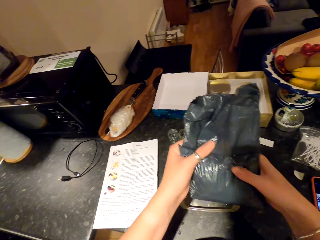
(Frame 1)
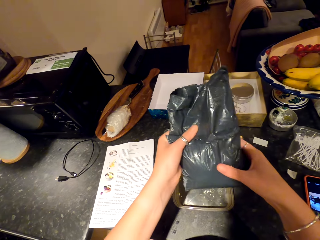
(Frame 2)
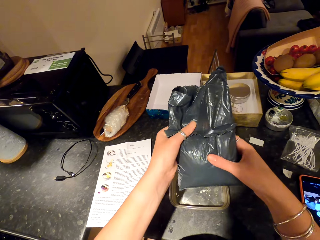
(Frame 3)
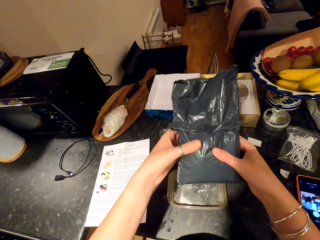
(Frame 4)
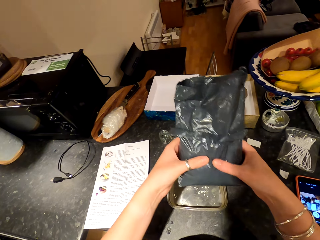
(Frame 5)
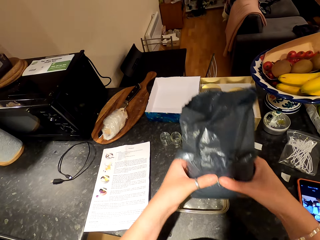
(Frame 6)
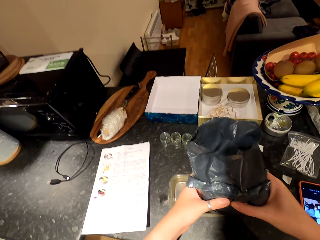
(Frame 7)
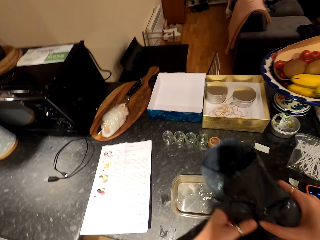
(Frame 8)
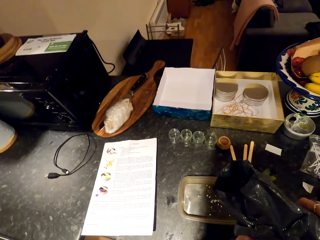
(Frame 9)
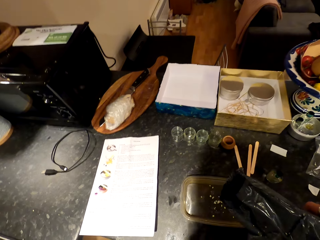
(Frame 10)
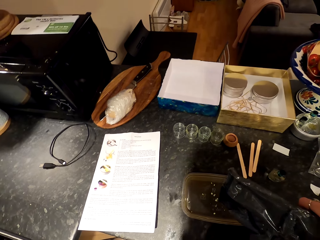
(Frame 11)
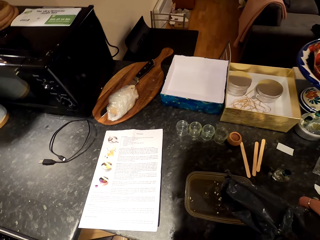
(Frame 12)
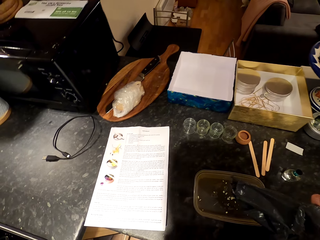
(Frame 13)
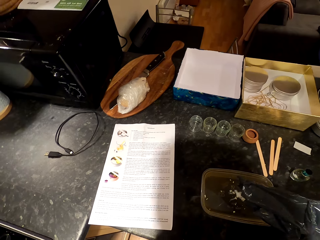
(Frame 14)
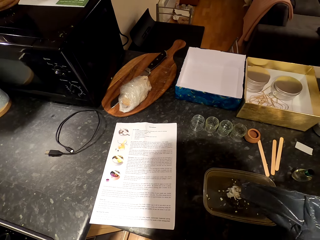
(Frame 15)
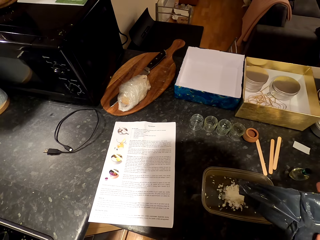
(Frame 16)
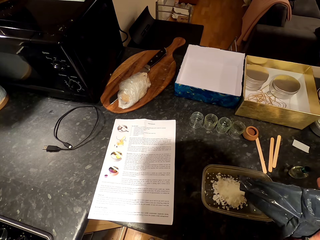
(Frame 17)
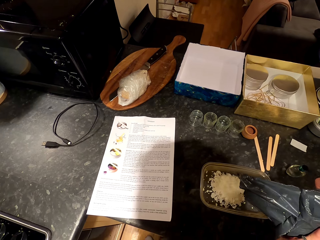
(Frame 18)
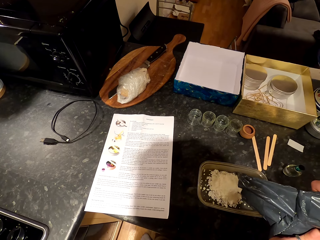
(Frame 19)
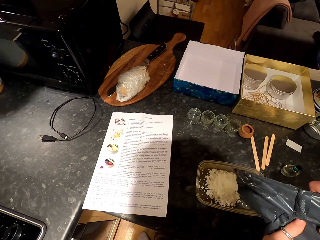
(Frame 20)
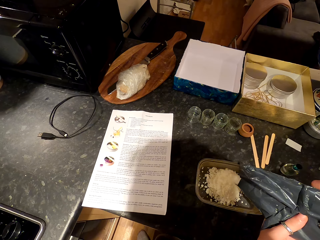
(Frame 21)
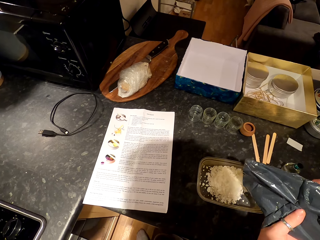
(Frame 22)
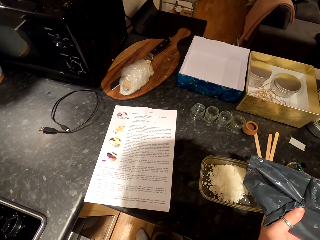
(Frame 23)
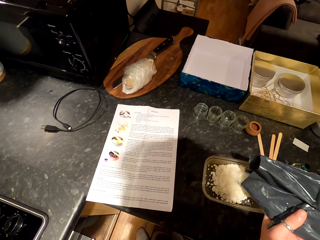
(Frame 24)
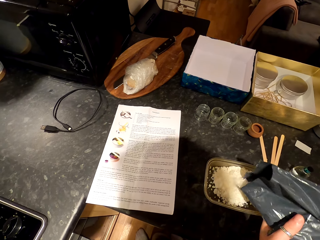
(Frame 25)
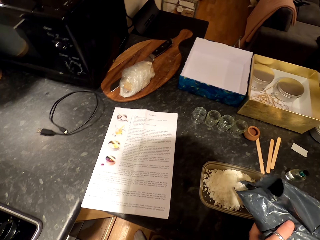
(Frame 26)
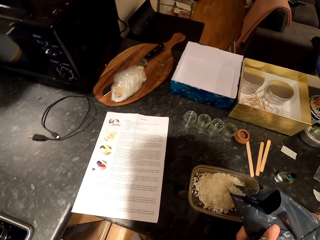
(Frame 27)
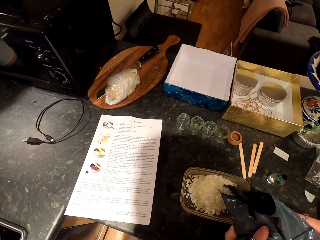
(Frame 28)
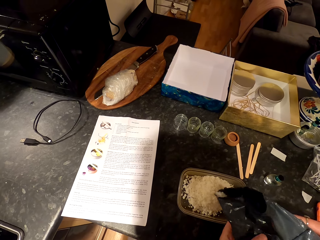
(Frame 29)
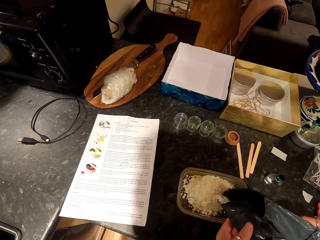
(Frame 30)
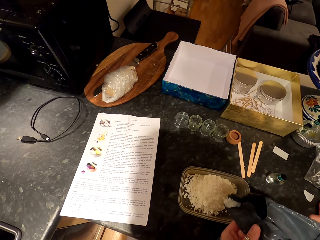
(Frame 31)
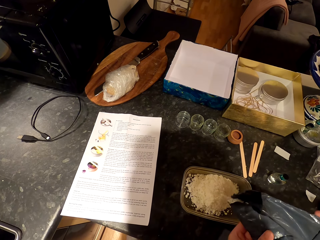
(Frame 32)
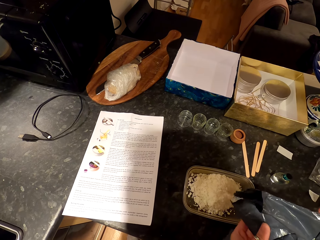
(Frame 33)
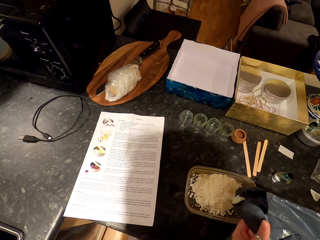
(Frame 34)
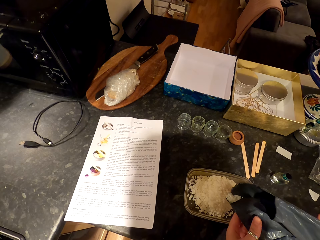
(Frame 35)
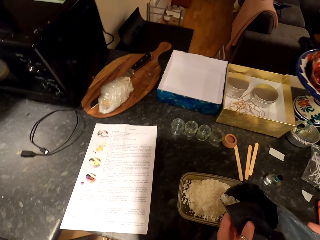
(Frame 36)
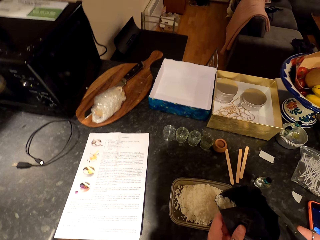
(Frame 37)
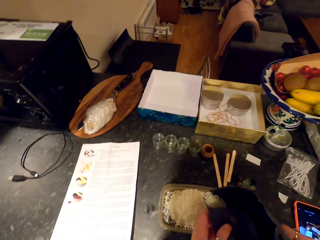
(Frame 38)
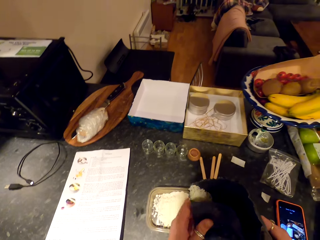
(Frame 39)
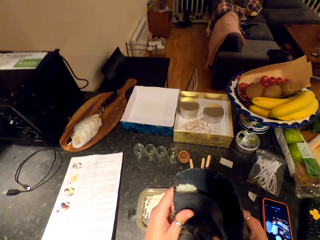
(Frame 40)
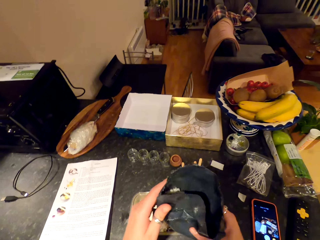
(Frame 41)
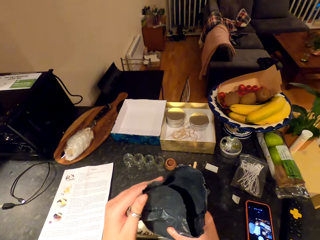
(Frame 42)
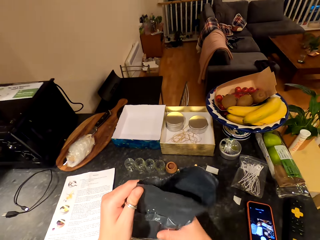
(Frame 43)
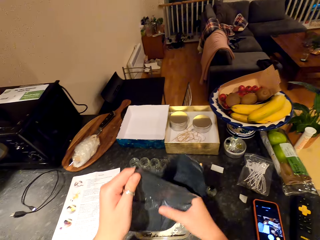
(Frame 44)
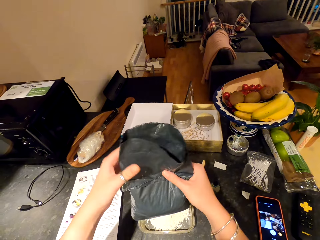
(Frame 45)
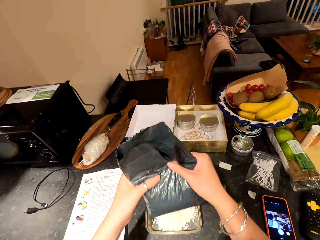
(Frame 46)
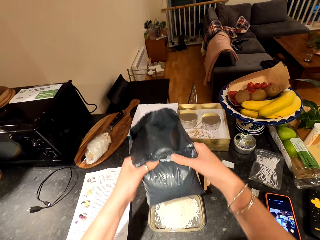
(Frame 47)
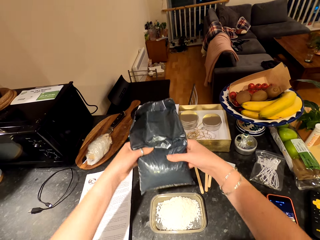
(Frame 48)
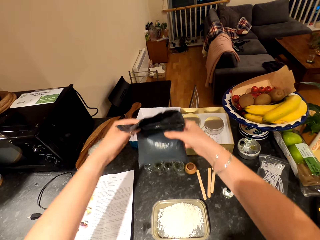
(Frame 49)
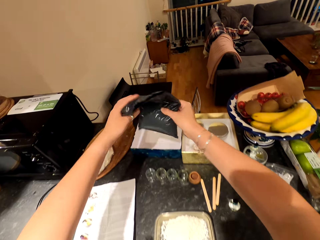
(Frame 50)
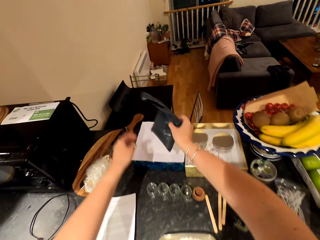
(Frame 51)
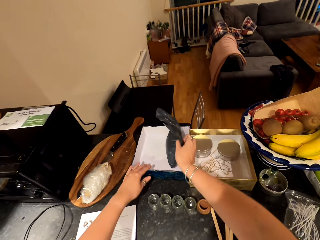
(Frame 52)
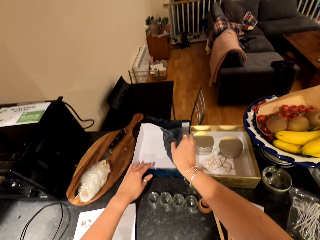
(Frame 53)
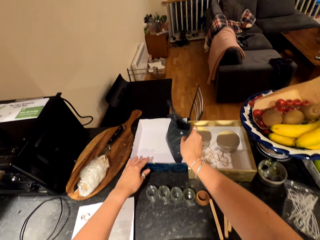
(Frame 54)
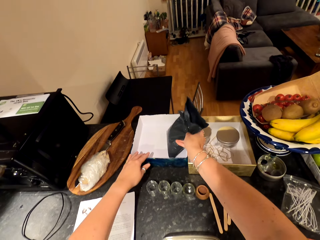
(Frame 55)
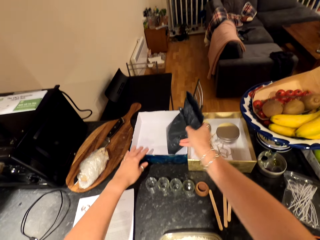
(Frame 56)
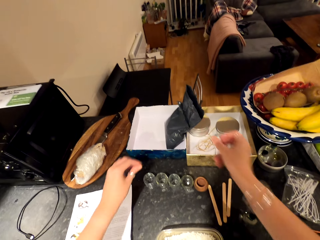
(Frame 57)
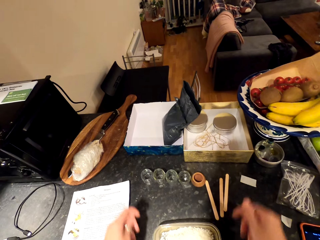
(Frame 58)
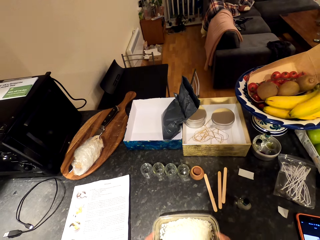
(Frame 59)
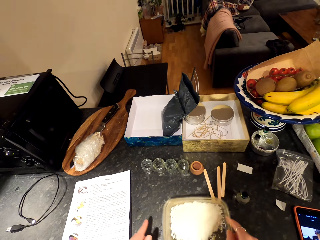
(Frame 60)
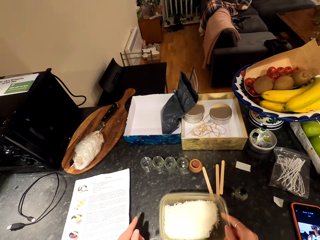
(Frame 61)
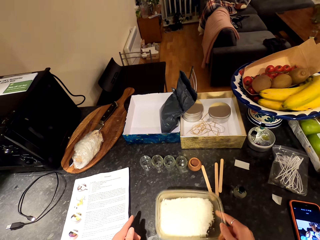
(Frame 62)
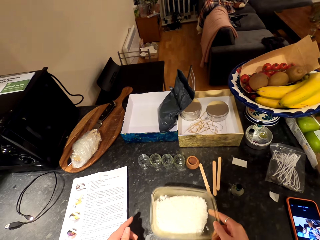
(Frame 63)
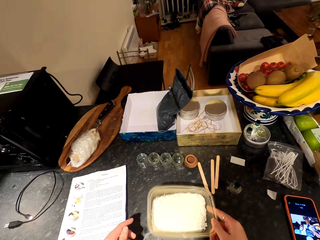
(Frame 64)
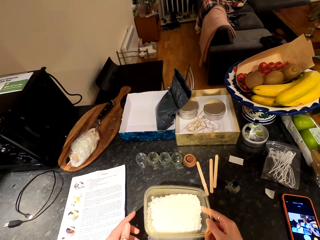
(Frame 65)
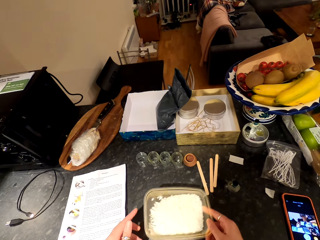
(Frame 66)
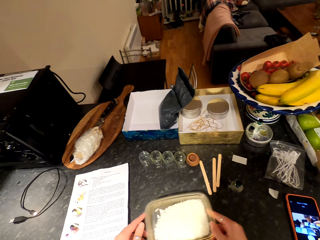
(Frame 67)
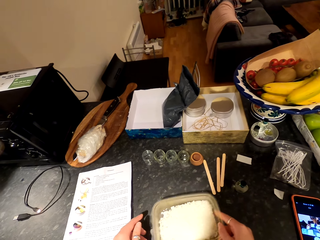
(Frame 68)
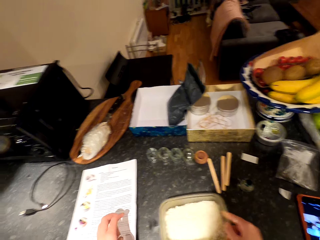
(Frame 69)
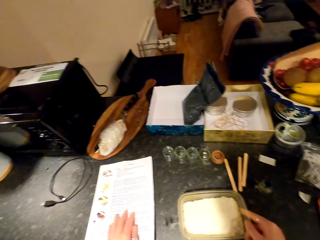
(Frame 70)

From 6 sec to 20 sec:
The camera wearer pours particles in a container on the countertop. They drop the pack back on the box on the countertop. They shake the particles in the container.

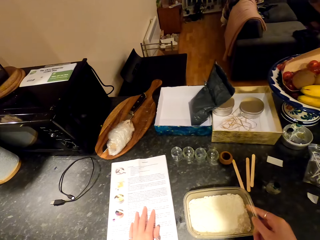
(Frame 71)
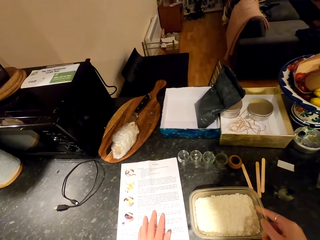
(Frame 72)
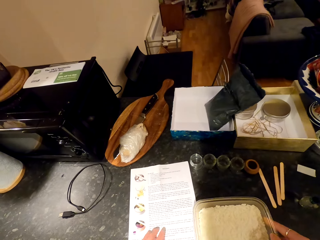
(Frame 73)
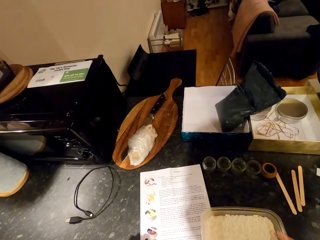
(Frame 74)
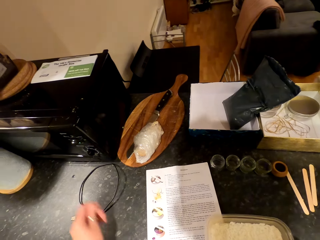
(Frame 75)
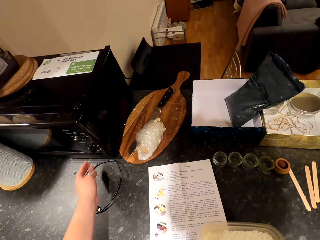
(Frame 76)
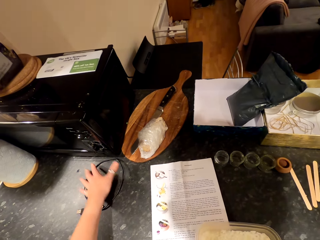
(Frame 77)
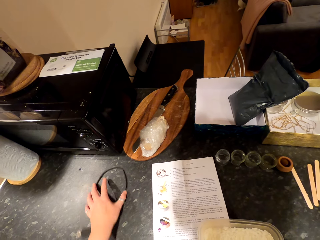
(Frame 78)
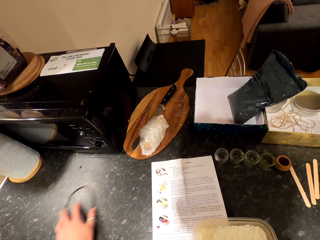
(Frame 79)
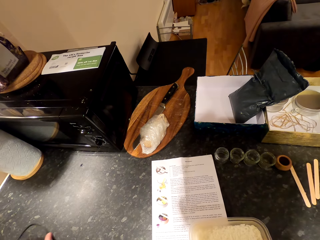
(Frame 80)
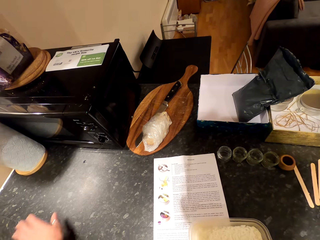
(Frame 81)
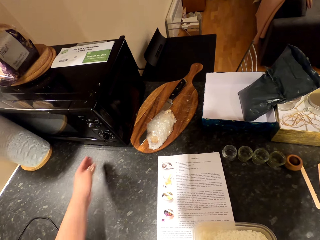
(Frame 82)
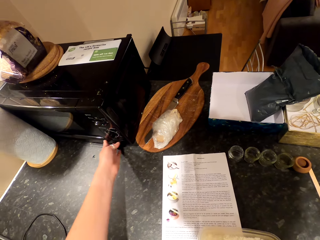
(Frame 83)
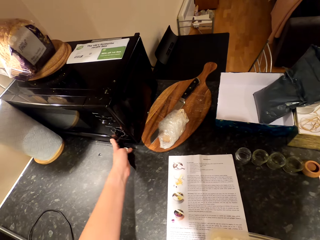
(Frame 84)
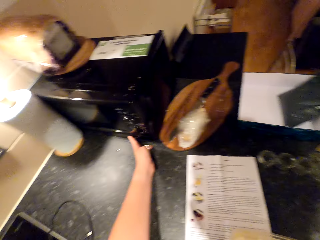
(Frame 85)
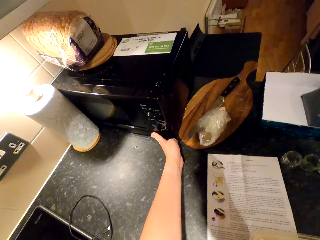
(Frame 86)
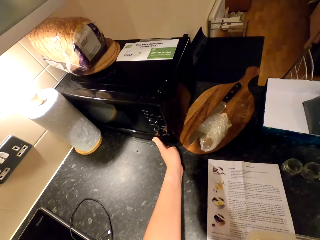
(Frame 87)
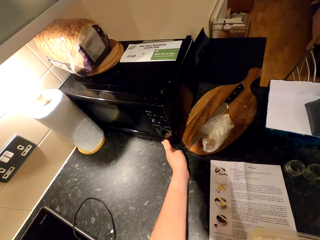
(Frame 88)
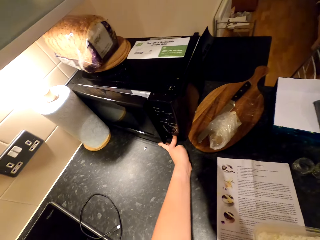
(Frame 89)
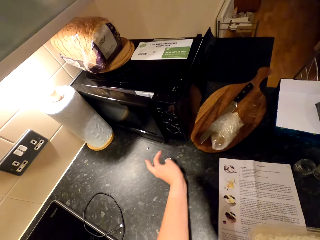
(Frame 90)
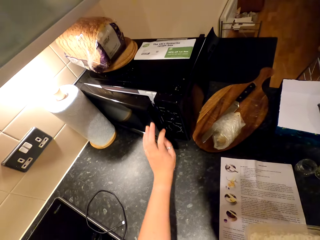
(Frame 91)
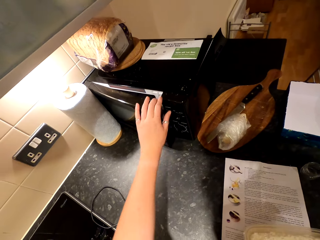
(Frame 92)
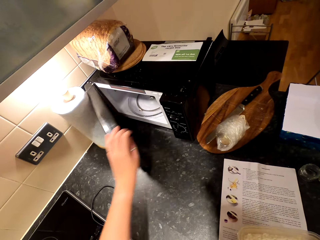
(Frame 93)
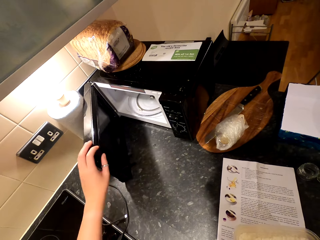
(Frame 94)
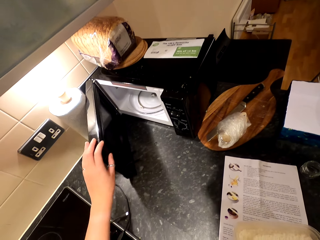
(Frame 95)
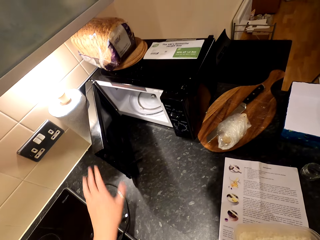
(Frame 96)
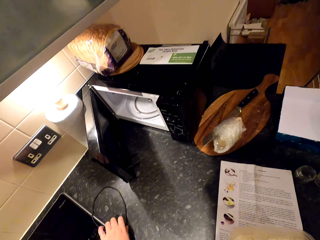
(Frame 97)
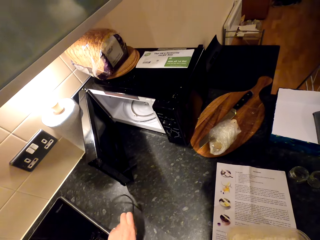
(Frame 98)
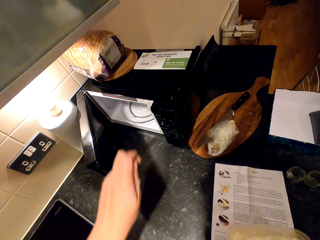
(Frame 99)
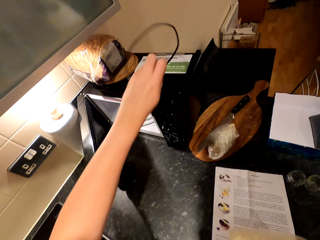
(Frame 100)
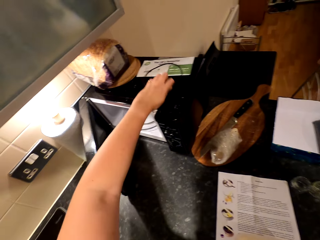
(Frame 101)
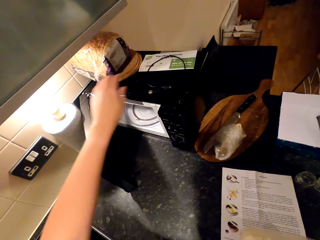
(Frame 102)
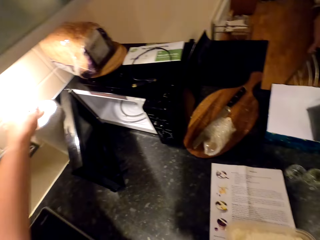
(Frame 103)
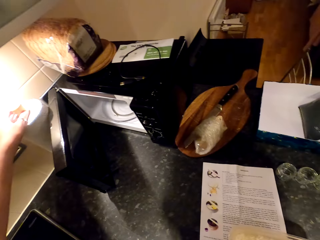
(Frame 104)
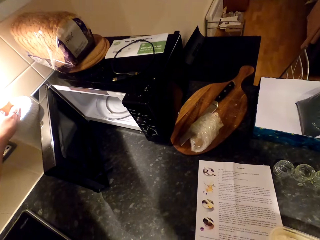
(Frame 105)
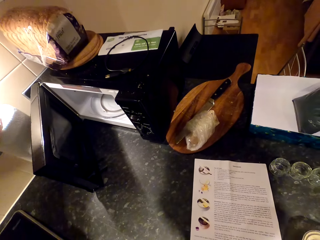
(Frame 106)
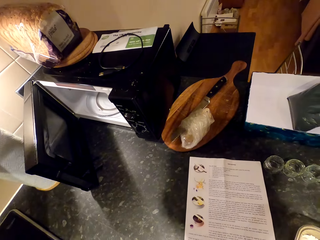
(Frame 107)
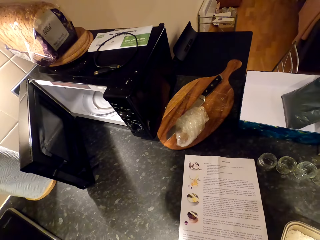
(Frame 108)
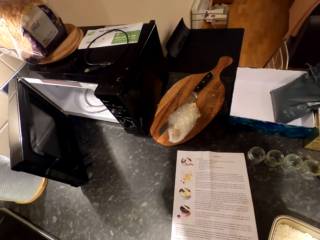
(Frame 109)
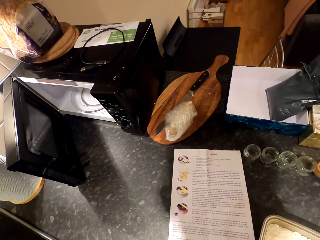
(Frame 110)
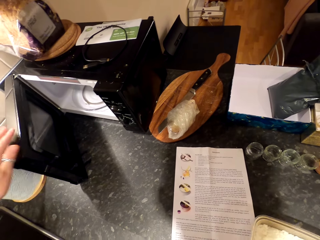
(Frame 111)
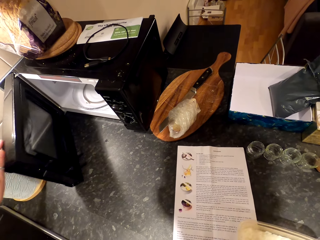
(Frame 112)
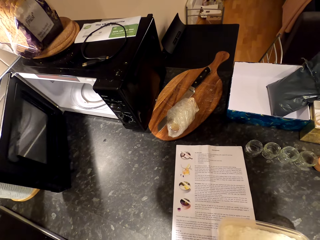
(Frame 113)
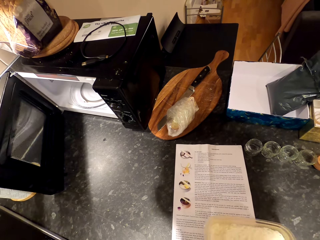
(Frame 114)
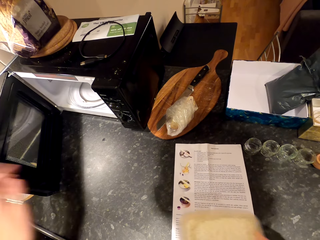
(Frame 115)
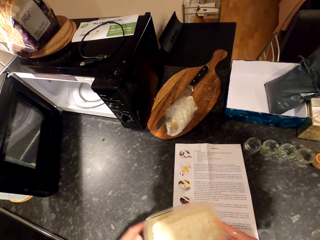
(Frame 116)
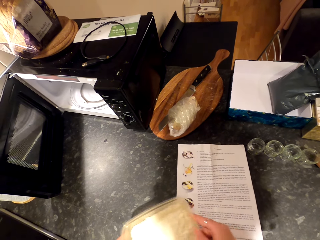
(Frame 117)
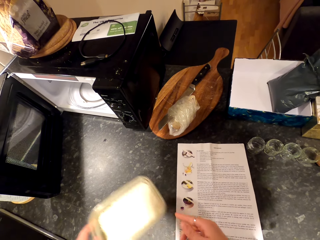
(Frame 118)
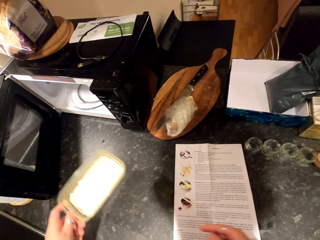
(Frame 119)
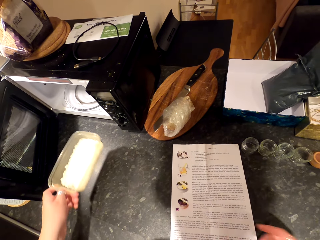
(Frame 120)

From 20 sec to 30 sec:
The camera wearer pushes paper on the countertop. They push a cable aside on the counter. They open the microwave. They shift the cable from the countertop to the top of the microwave. They remove a paper towel from behind the microwave. They open the microwave door widely.
